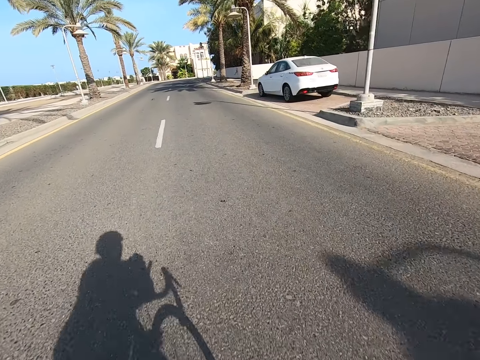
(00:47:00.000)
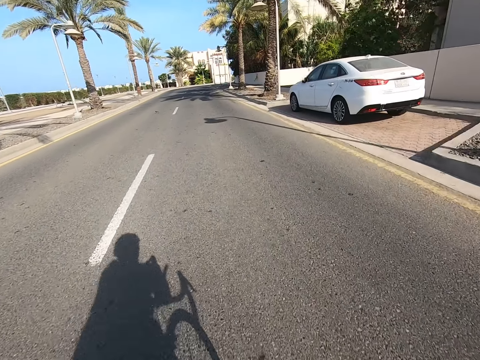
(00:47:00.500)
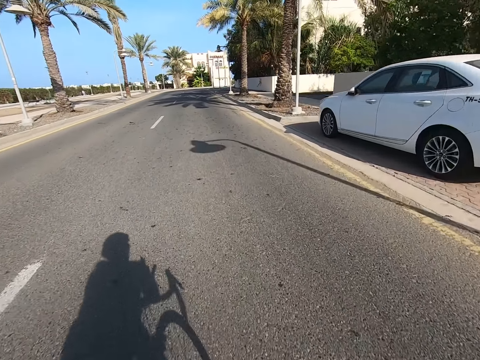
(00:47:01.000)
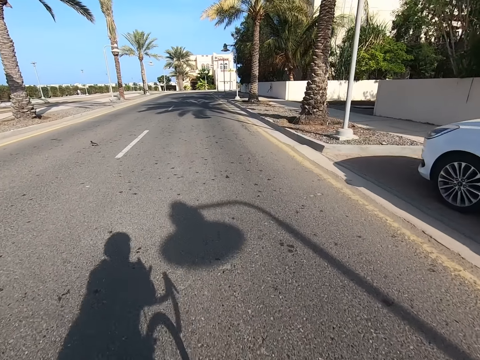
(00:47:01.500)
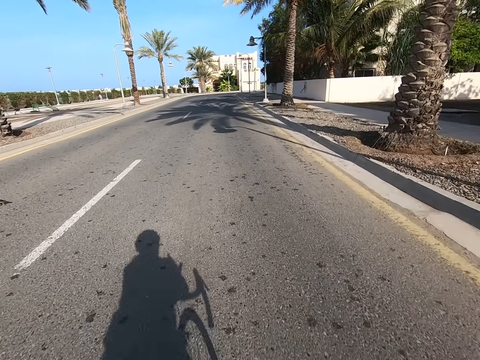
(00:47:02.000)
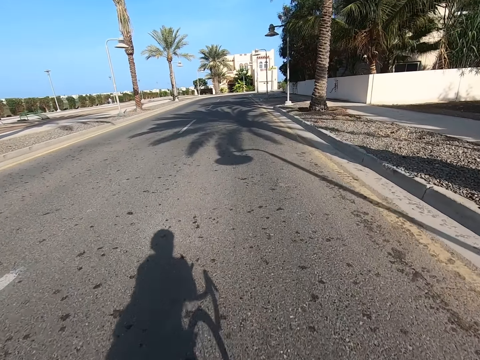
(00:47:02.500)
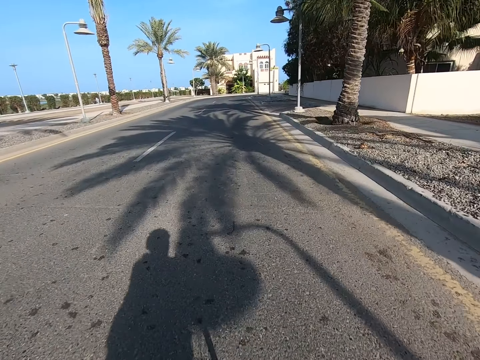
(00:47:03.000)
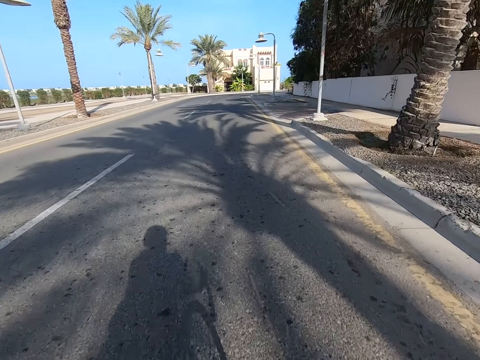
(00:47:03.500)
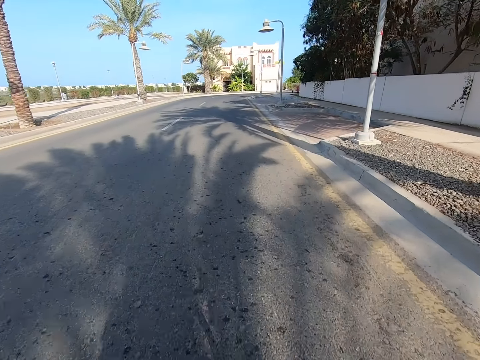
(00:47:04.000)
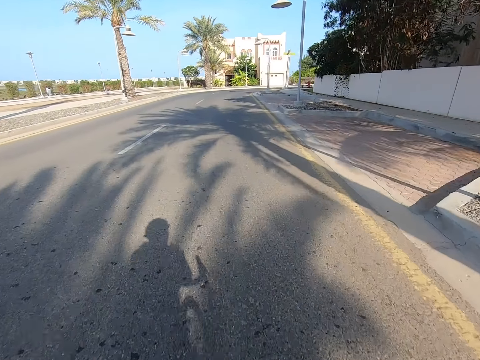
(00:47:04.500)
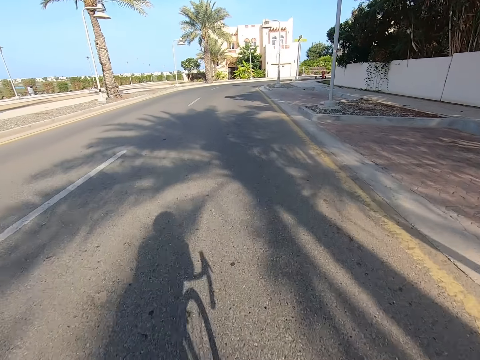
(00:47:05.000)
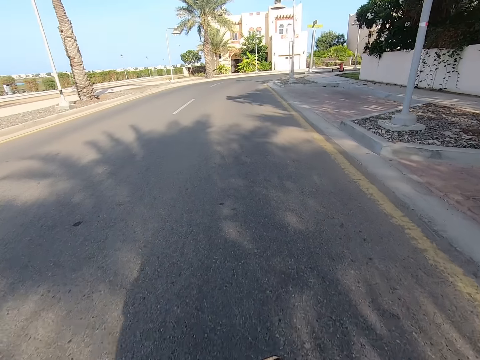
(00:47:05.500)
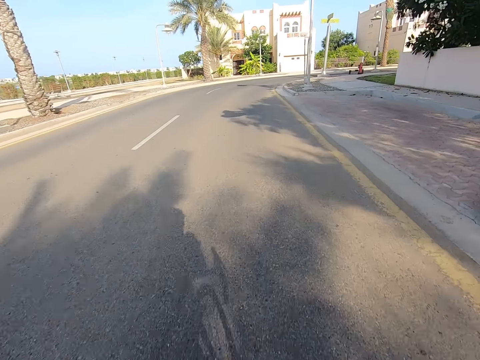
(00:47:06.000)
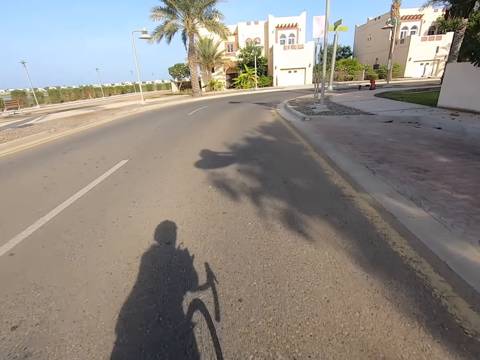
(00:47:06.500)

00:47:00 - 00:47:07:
The camera wearer cycles a bicycle on the road.

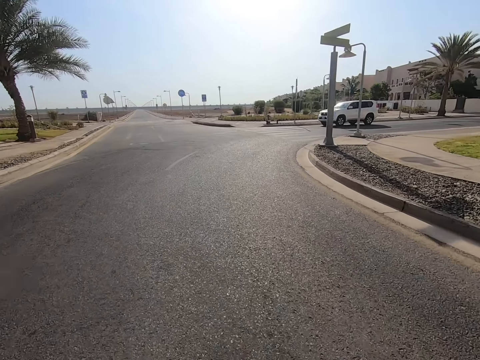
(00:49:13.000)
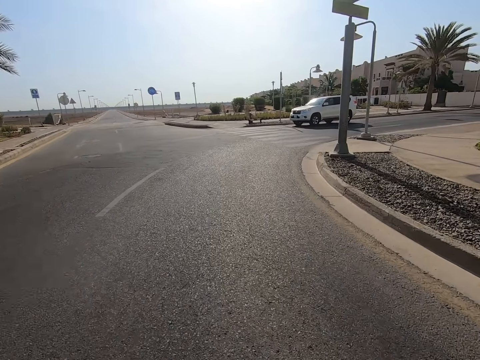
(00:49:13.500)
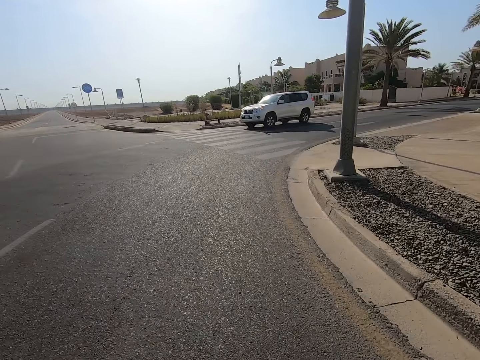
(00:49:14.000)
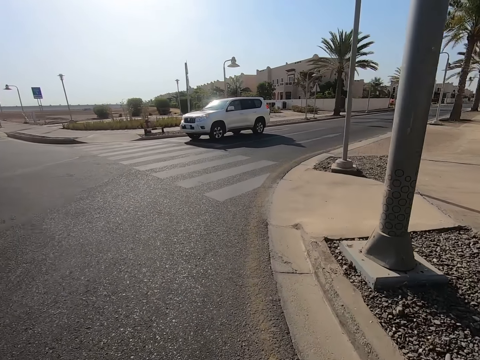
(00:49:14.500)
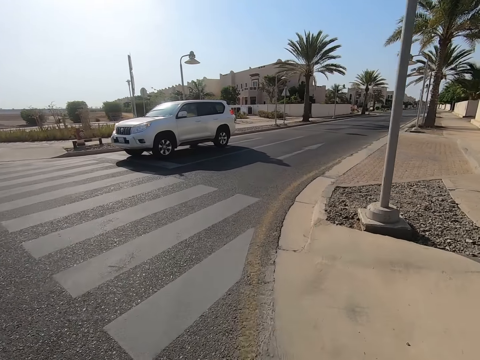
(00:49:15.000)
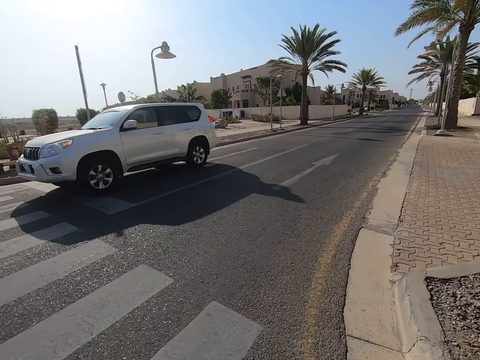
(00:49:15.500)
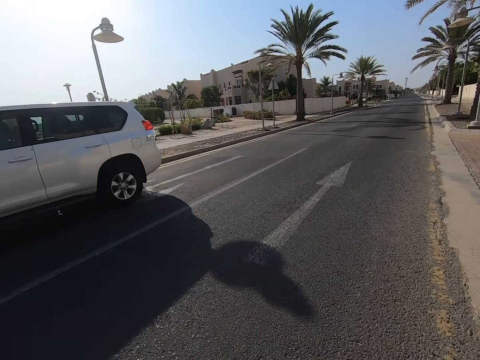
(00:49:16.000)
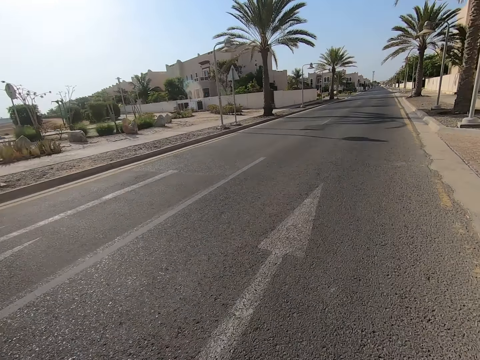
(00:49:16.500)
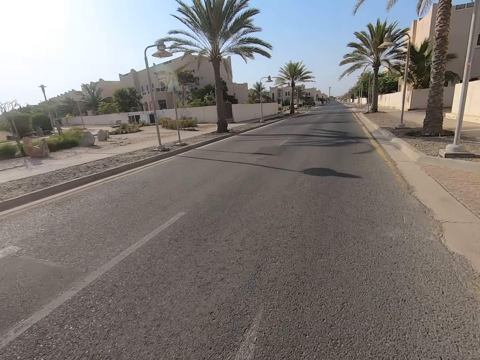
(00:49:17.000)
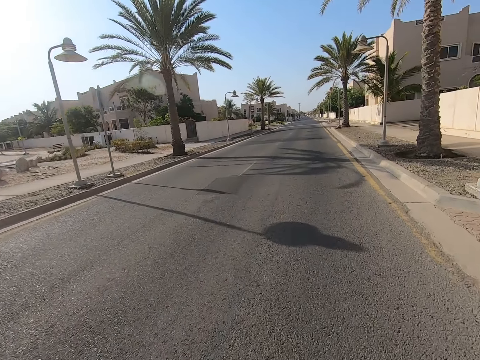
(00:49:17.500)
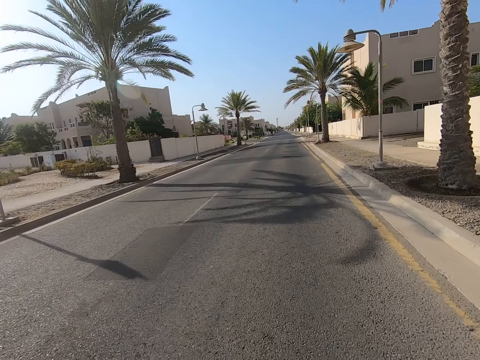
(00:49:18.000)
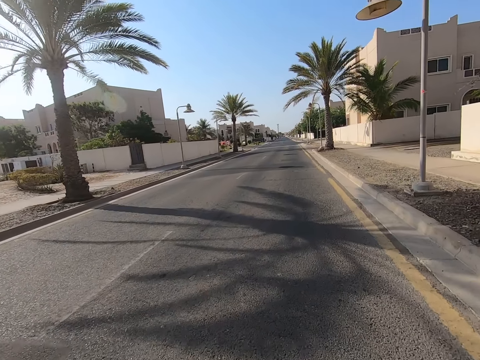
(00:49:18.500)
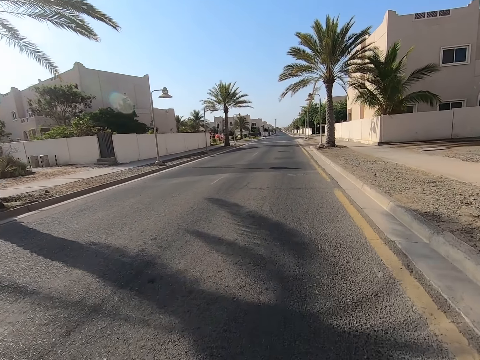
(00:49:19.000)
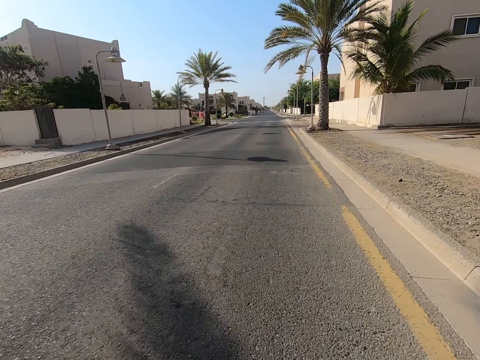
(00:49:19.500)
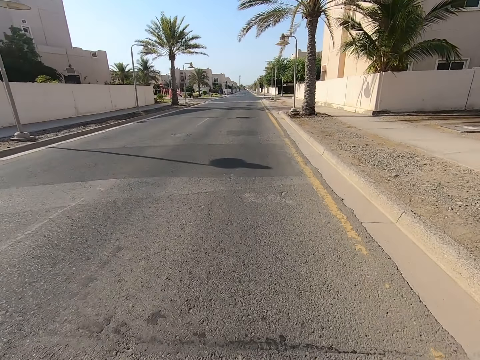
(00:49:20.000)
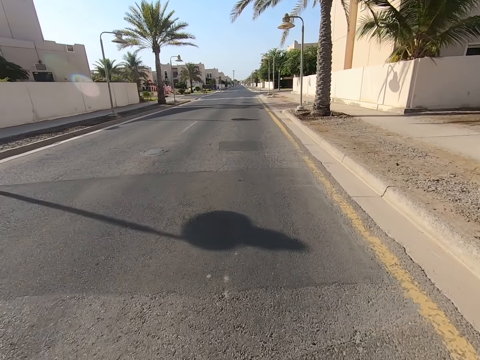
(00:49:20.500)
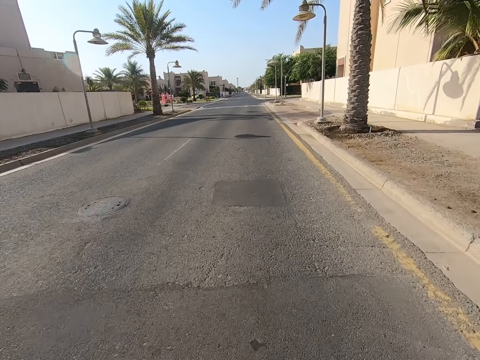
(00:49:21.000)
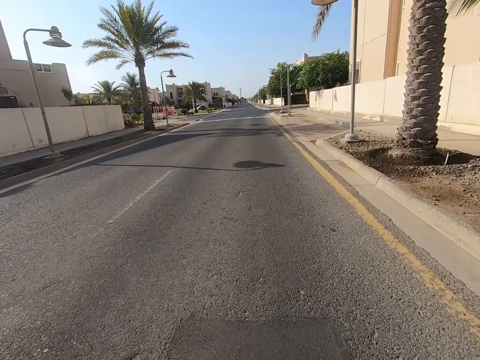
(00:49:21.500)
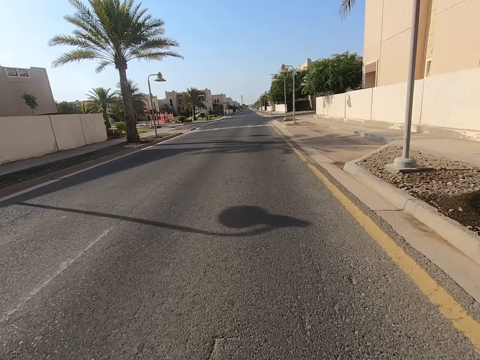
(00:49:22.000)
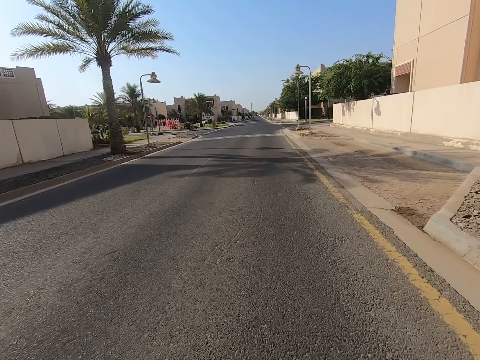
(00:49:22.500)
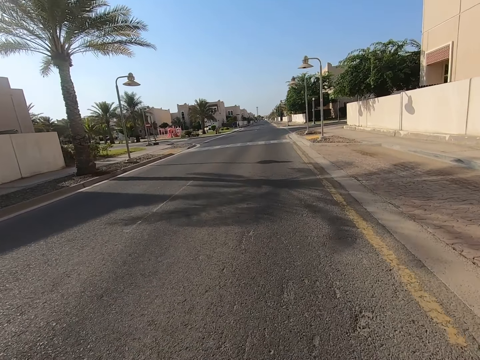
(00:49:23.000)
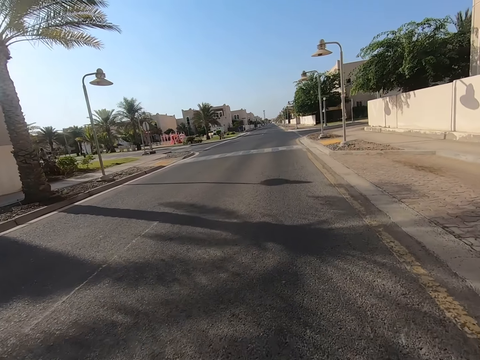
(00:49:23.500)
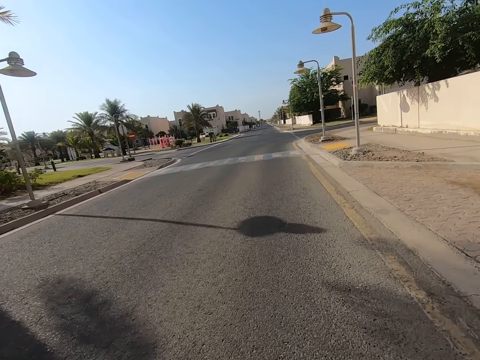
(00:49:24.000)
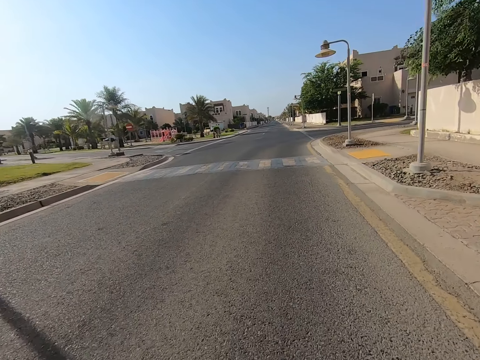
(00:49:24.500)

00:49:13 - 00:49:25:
The camera wearer turns to the right. They cycle a bicycle on the road.

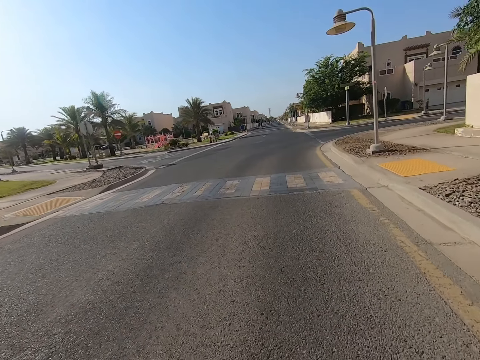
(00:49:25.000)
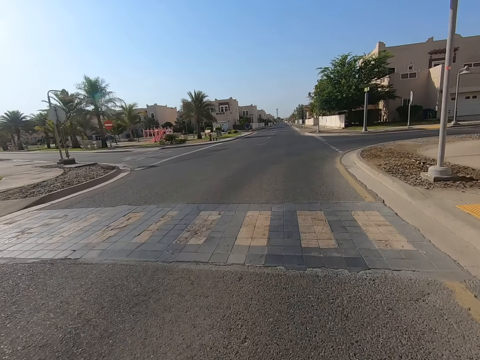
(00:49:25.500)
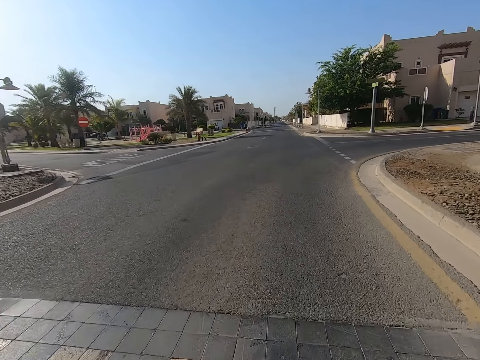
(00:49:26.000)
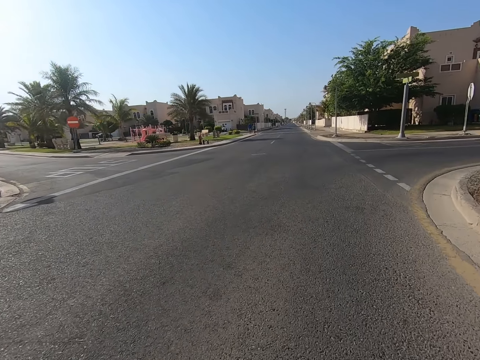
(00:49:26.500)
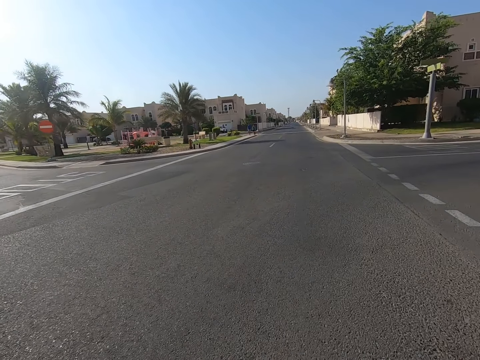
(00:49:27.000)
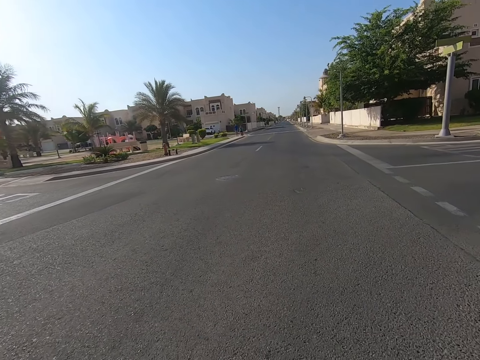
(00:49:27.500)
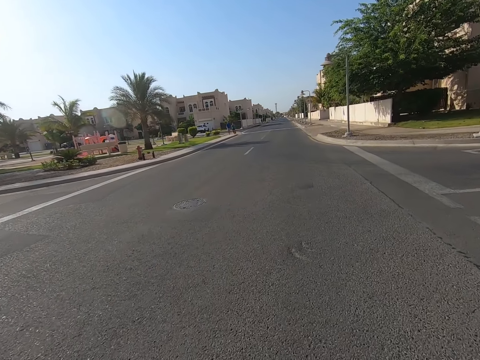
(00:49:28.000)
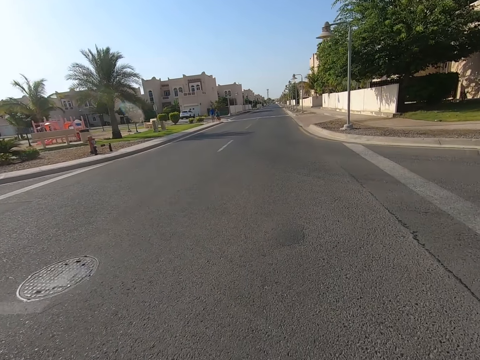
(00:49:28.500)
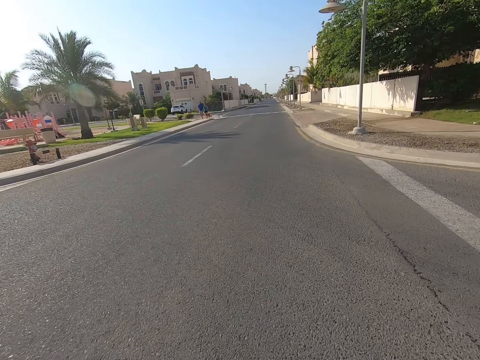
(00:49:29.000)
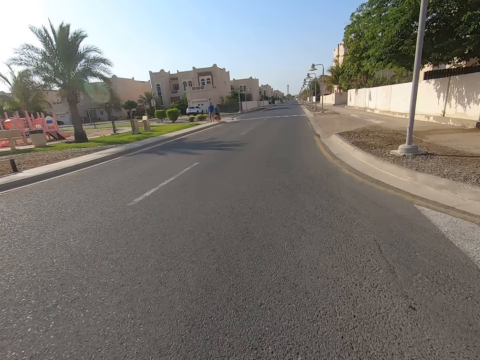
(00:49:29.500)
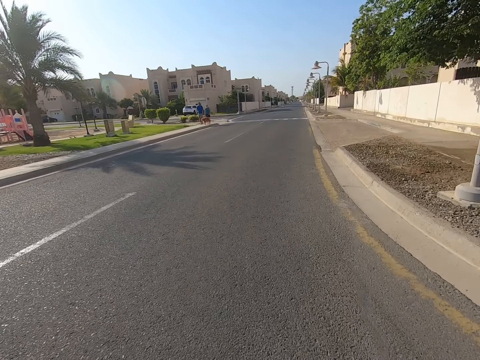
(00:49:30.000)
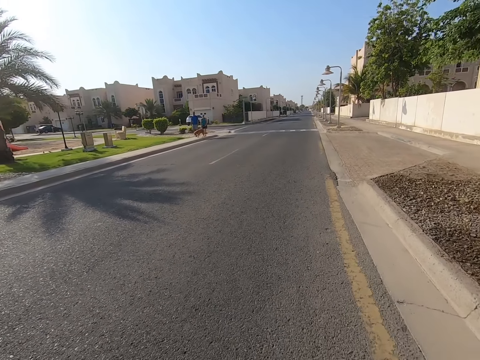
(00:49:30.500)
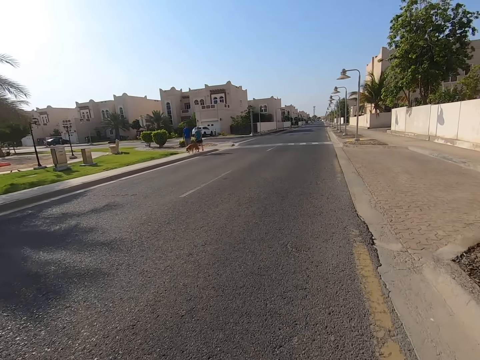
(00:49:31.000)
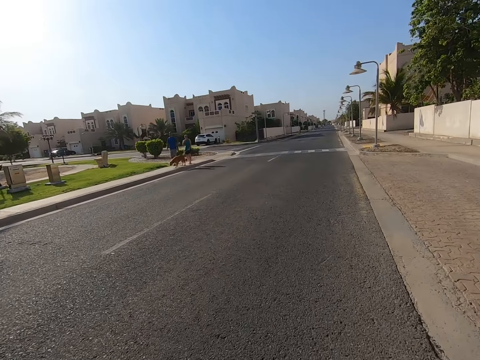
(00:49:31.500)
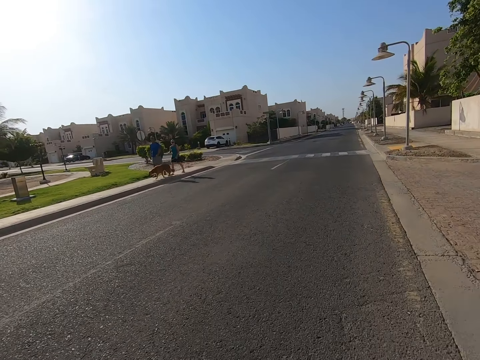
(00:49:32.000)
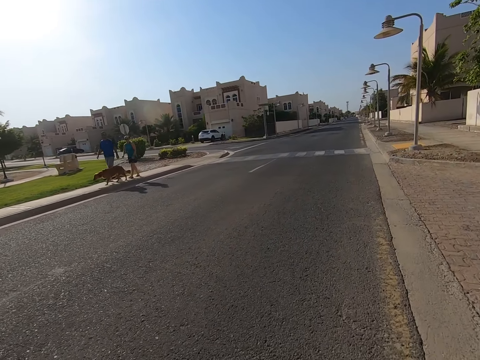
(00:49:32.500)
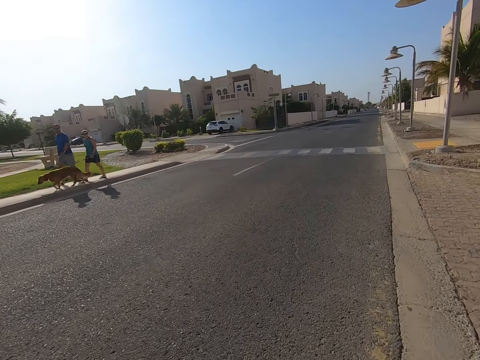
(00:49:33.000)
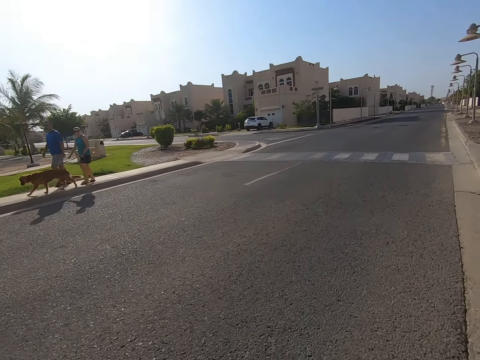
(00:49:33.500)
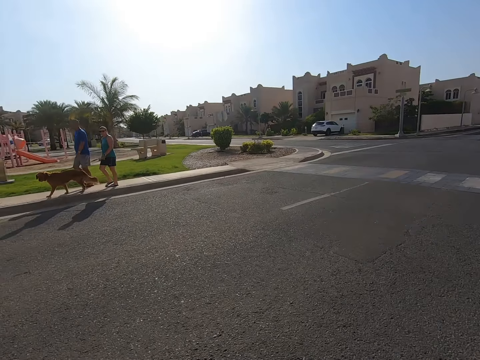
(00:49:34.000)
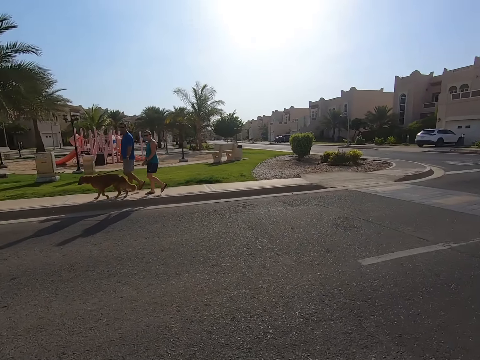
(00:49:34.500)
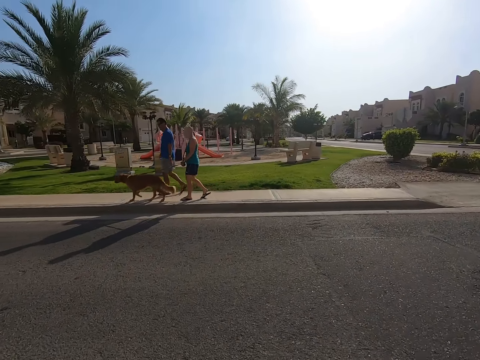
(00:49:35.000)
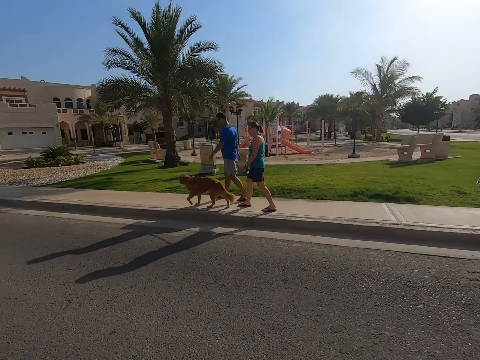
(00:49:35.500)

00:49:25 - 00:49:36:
The camera wearer turns. They look at a lady and a man walk along with a dog.
